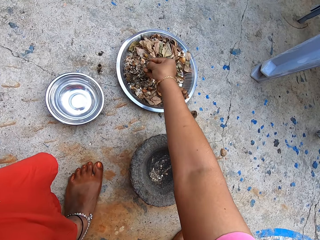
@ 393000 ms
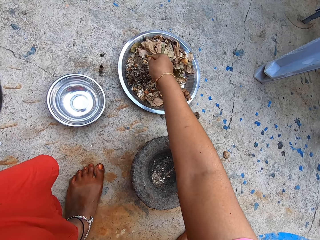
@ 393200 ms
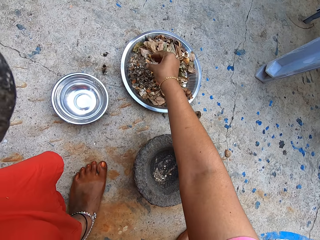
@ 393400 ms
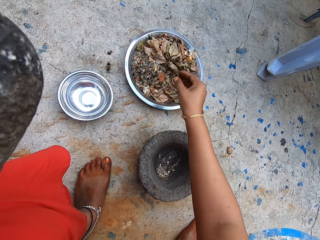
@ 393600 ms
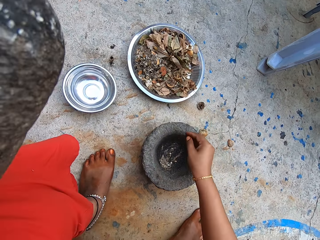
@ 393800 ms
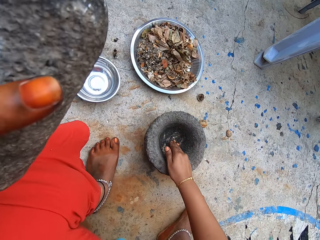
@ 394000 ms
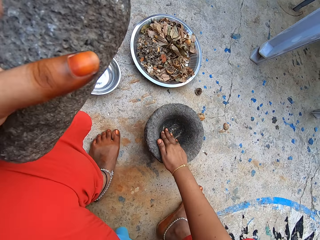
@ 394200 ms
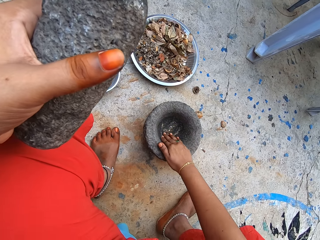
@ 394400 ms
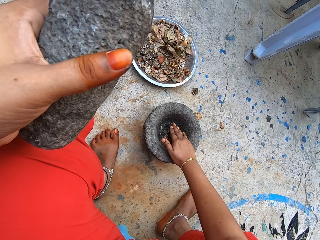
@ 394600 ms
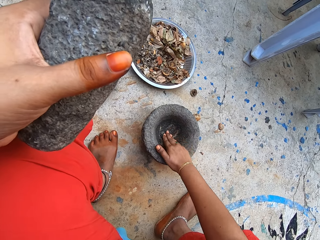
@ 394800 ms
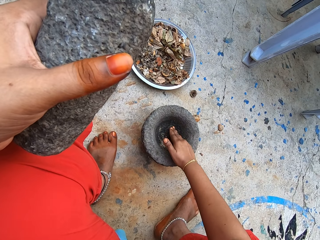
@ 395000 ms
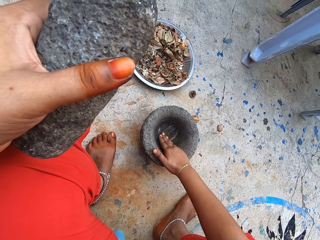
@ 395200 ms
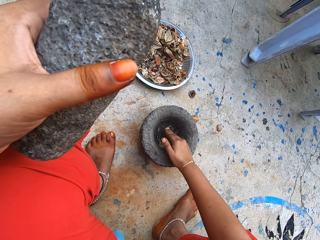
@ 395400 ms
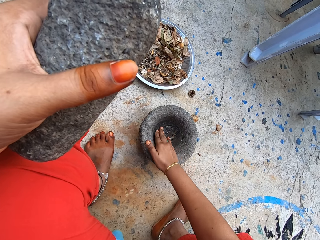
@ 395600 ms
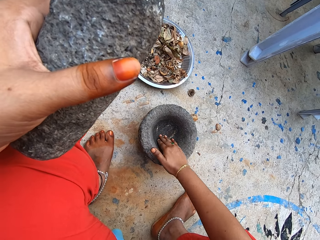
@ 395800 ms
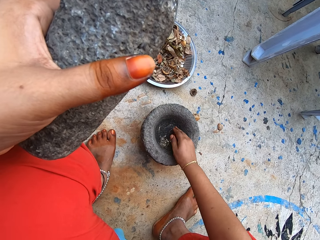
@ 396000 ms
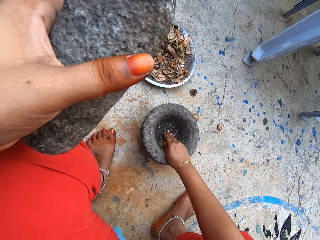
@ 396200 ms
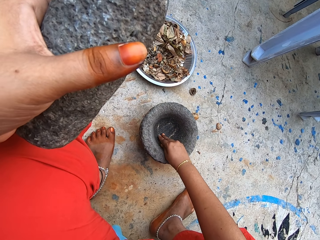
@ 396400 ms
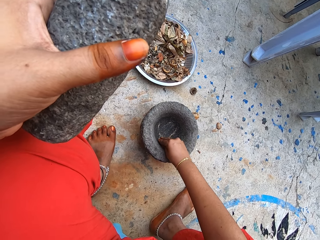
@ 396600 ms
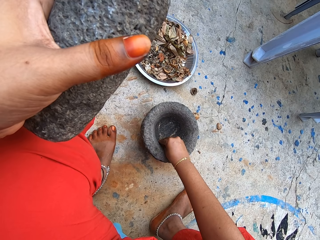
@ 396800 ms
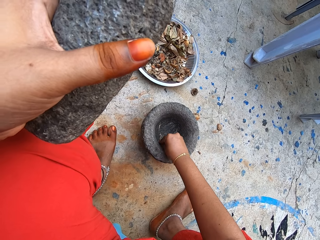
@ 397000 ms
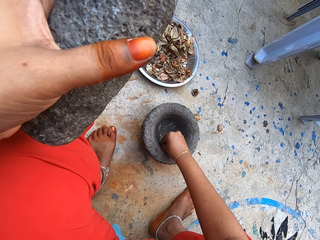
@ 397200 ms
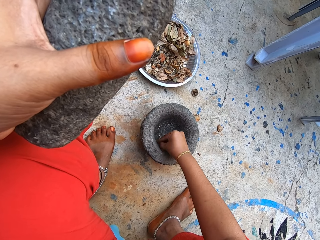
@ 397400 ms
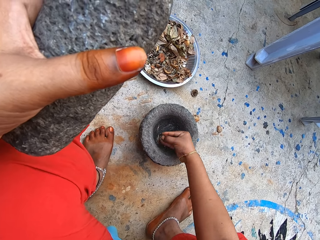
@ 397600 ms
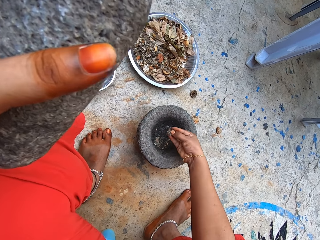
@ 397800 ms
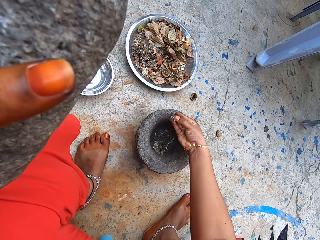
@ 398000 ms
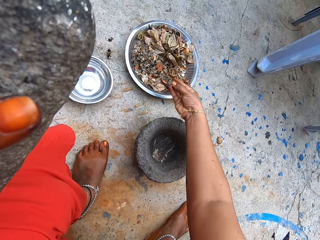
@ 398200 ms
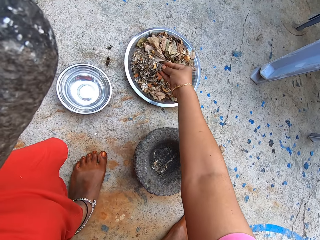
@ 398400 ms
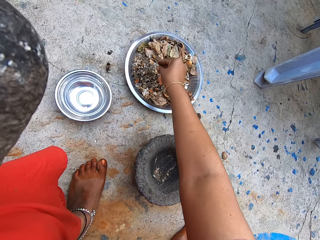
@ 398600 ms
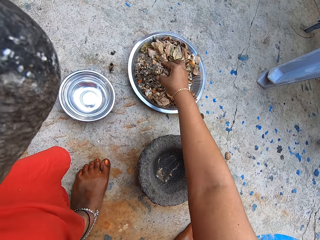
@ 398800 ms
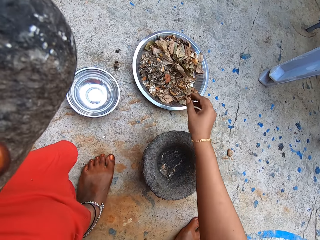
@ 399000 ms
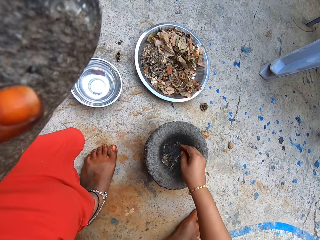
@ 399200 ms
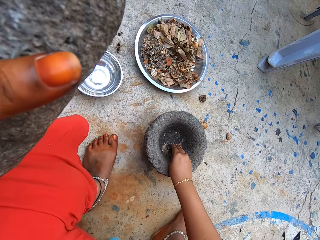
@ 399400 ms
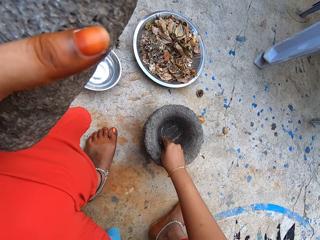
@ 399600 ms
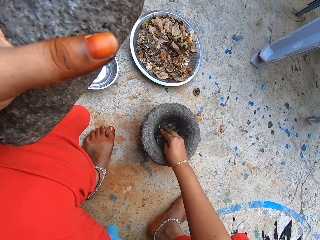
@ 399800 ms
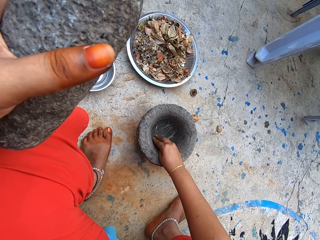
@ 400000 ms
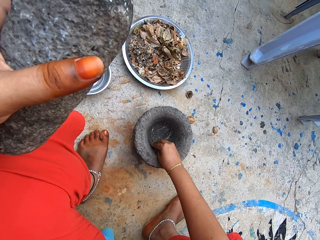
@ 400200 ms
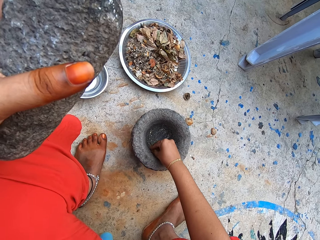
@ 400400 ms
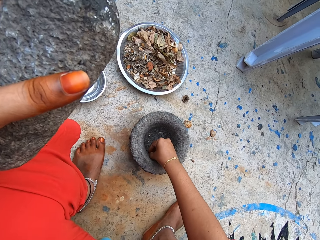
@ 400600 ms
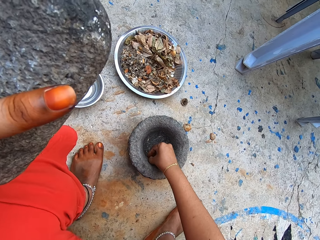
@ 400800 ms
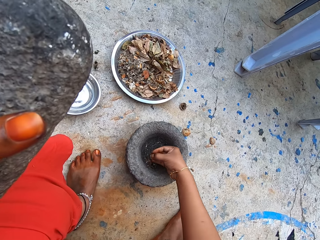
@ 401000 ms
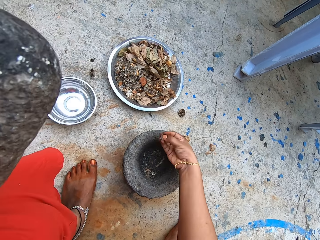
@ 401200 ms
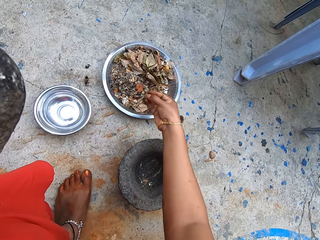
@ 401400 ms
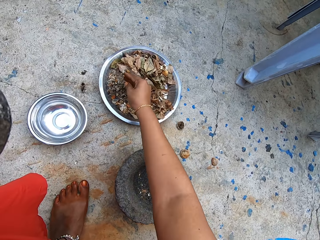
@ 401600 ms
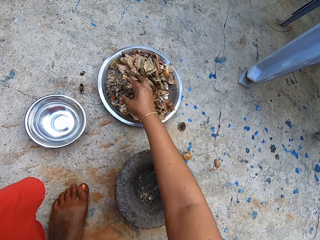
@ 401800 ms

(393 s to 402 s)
The camera wearer pours the pounded dry lime slices and dry leaves into the stainless tray on the ground with her right hand. She gathers the pounded dry lime slices and dry leaves in the mortar with her right hand. She takes the pounded dry lime slices and dry leaves from the mortar with her right hand. She pours the pounded dry lime slices and dry leaves into the stainless tray on the ground with her right hand. She gathers the pounded dry lime slices and dry leaves in the mortar with her right hand. She takes the pounded dry lime slices and dry leaves from the mortar with her right hand.

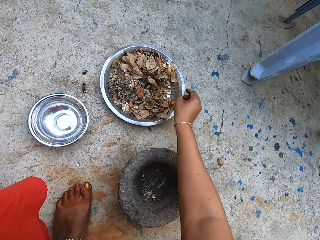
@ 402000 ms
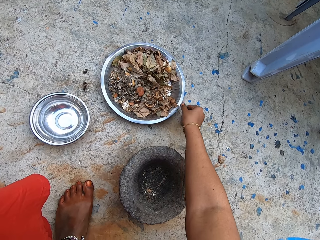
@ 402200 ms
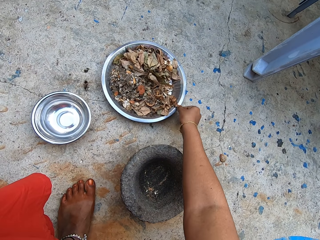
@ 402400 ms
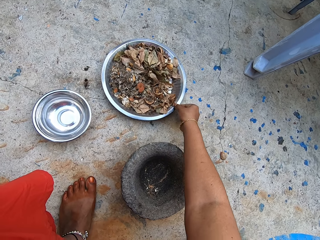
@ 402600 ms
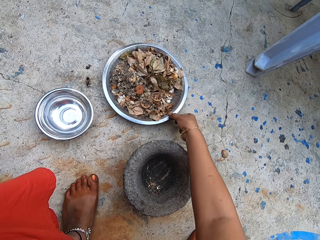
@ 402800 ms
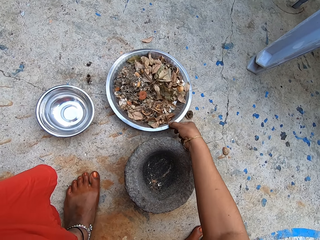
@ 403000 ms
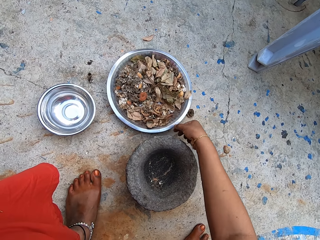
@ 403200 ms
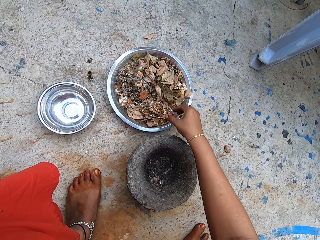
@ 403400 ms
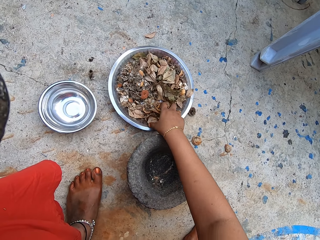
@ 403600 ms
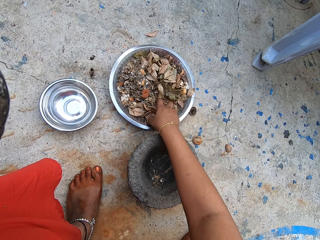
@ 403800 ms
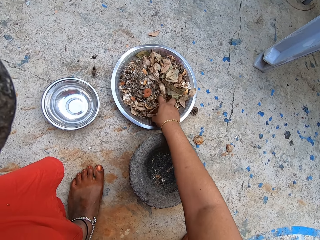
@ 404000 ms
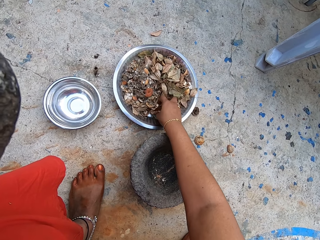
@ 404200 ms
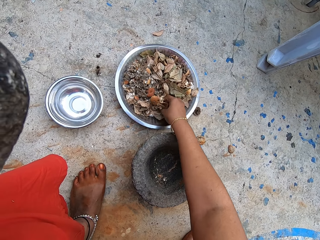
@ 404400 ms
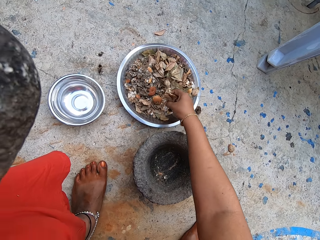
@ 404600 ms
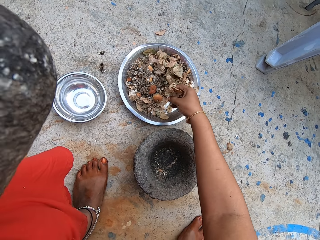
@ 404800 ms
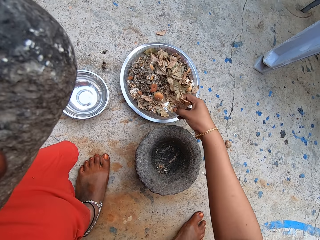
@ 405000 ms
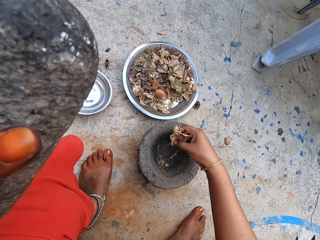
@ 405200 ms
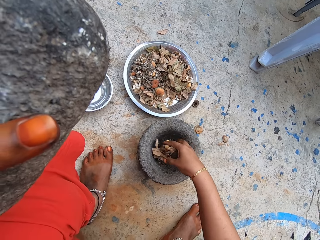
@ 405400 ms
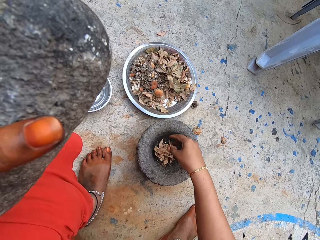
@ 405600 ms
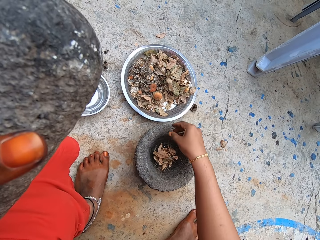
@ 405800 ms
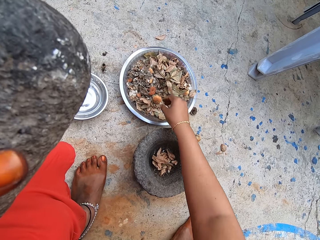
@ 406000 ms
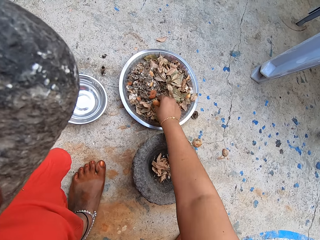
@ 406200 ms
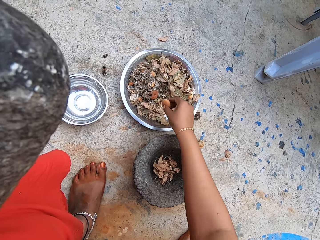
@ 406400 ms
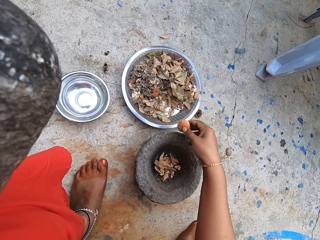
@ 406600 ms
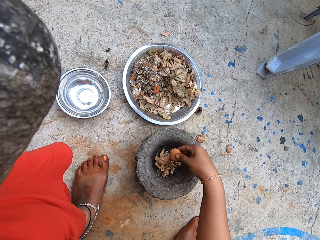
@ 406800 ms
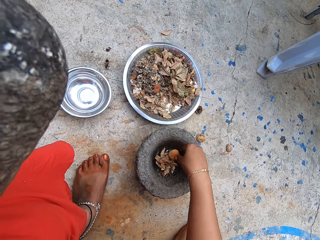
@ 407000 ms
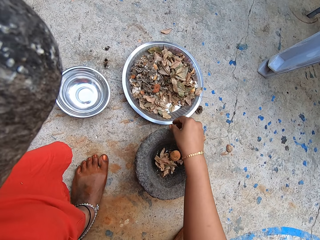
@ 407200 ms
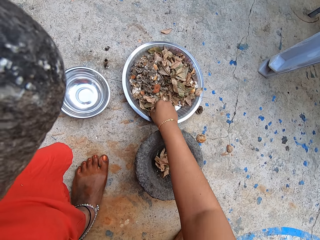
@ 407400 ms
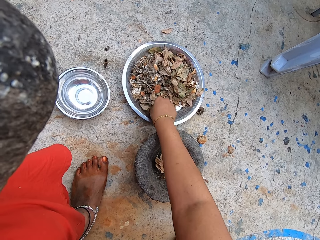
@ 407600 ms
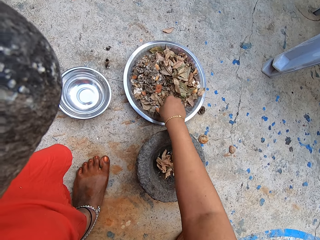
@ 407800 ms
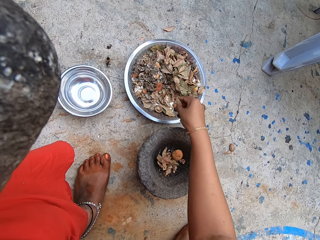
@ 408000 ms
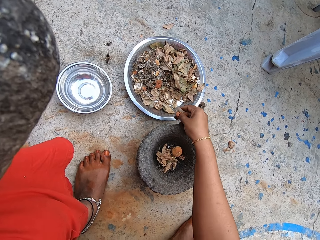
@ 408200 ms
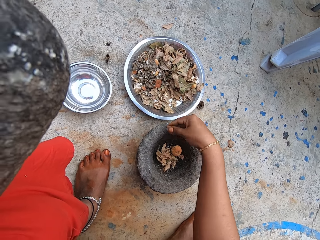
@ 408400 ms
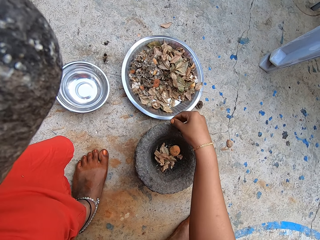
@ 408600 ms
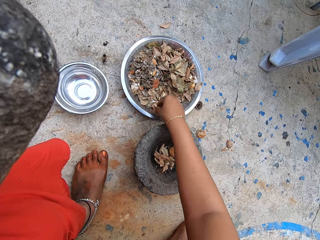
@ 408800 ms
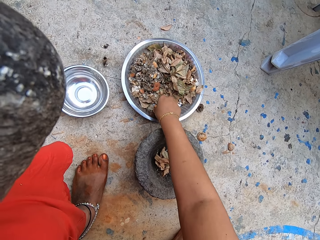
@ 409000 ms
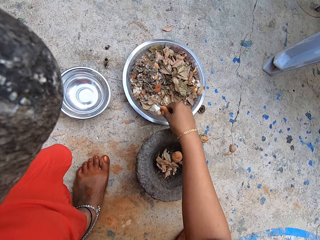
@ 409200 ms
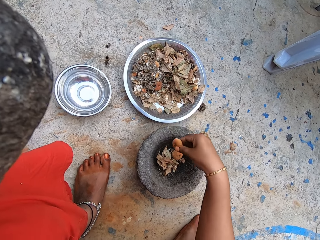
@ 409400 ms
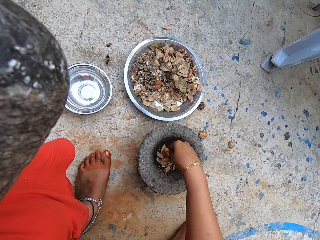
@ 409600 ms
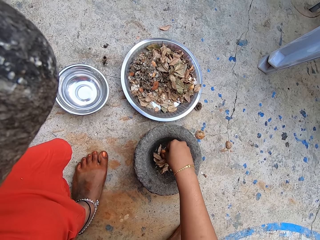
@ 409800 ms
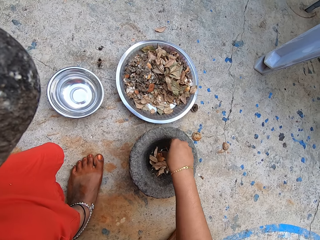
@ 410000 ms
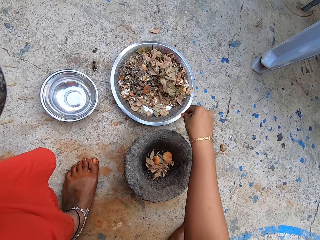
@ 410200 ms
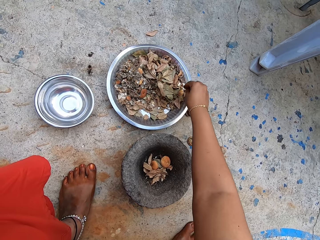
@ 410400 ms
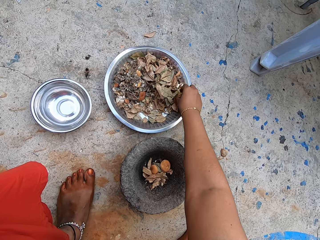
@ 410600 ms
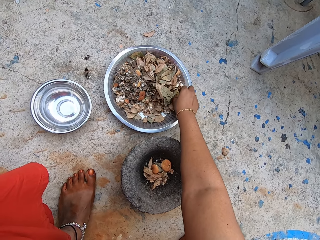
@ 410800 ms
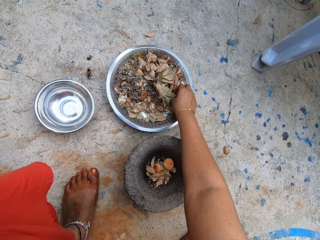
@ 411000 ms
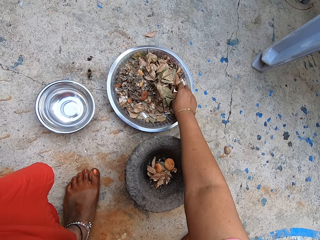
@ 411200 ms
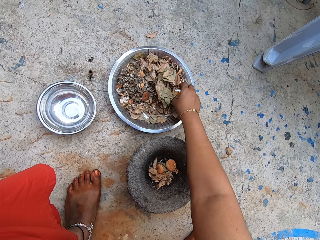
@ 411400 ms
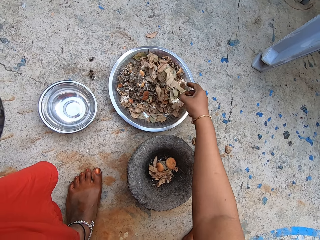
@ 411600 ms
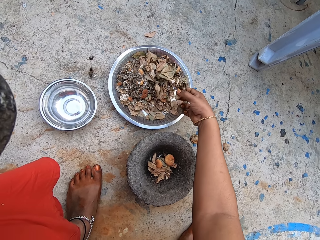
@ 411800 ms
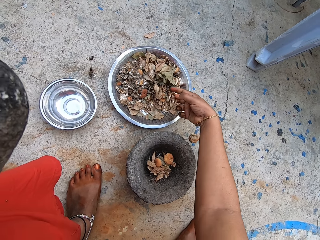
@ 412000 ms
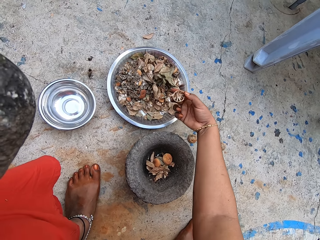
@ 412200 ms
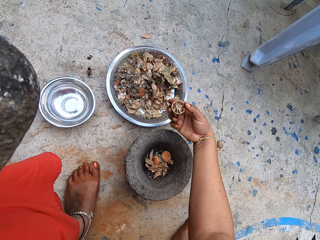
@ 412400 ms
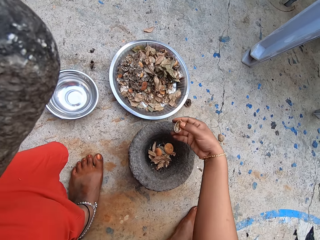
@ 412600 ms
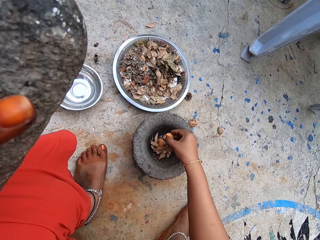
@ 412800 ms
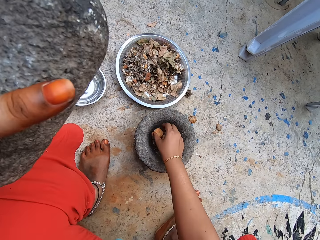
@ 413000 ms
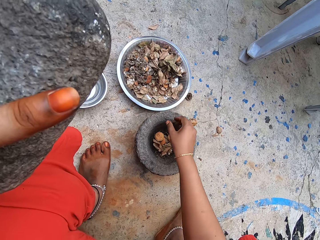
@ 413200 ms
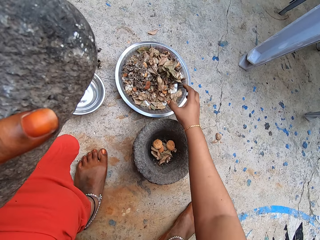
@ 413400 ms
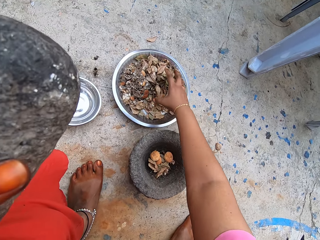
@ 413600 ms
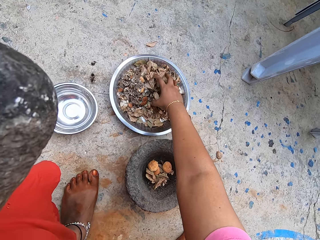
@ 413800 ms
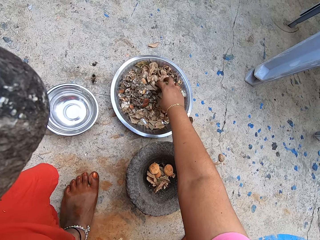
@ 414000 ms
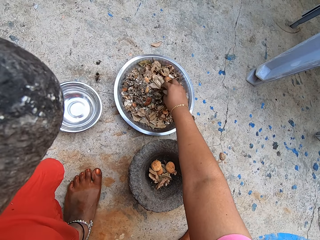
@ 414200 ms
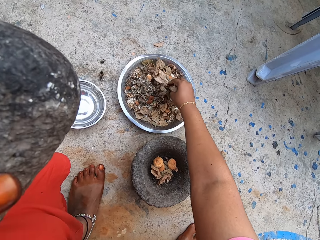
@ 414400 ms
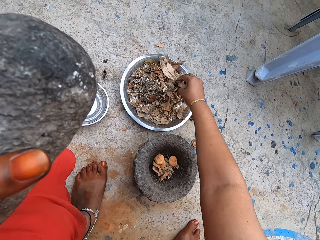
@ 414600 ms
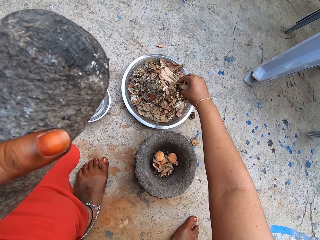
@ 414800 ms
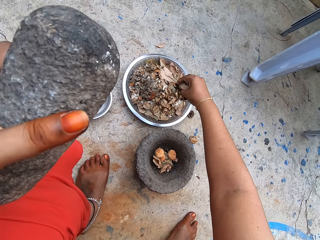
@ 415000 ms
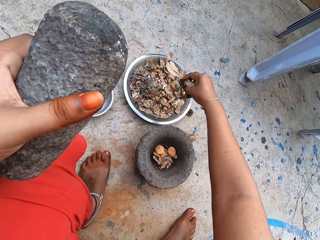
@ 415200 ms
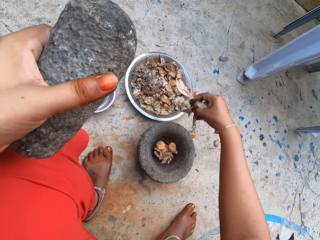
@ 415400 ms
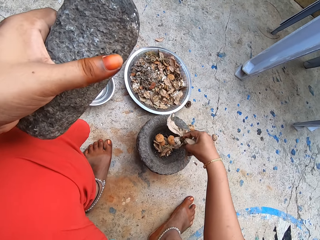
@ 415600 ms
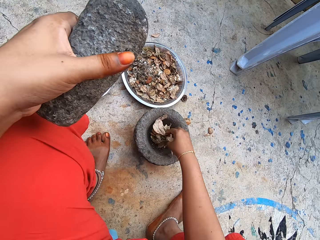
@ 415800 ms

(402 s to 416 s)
The camera wearer pours the pounded dry lime slices and dry leaves into the stainless tray on the ground with her right hand. She moves the stainless tray on the ground with her right hand. She picks dry leaves from the stainless tray on the ground with her right hand. She drops the dry leaves in the mortar on the ground with her right hand. She picks a dry lime slice from the stainless tray on the ground with her right hand. She drops the dry lime slice in the mortar on the ground with her right hand. She picks a dry leaf from the stainless tray on the ground with her right hand. She drops the dry leaf in the mortar on the ground with her right hand. She picks a dry lime slice from the stainless tray on the ground with her right hand. She drops the dry lime slice in the mortar on the ground with her right hand. She picks a dry lime slice from the stainless tray on the ground with her right hand. She drops the dry lime slice in the mortar on the ground with her right hand. She picks dry leaves from the stainless tray on the ground with her right hand.
